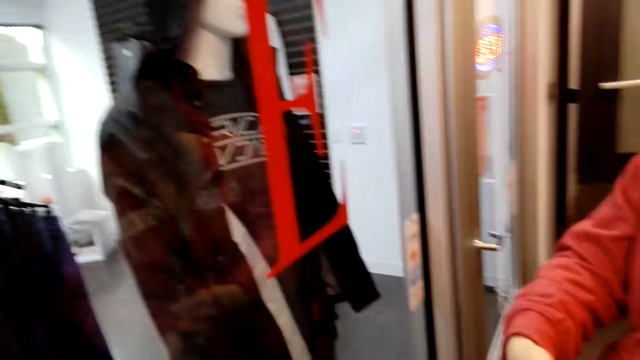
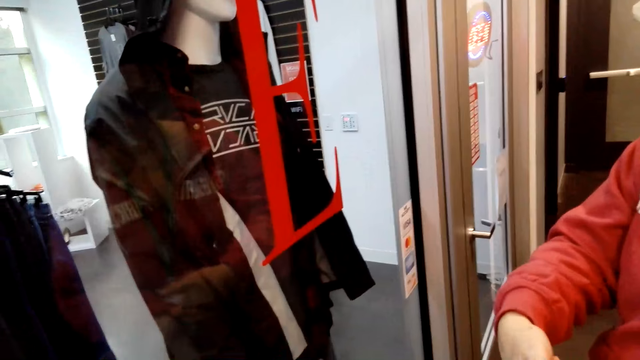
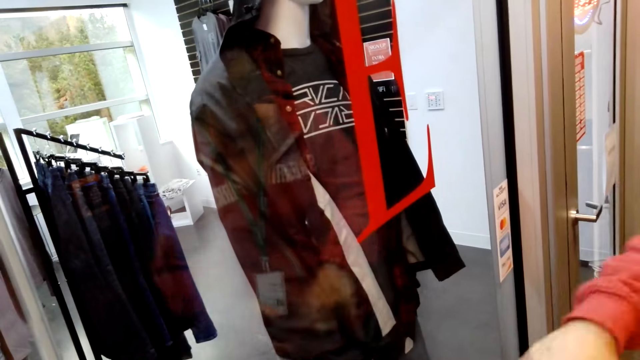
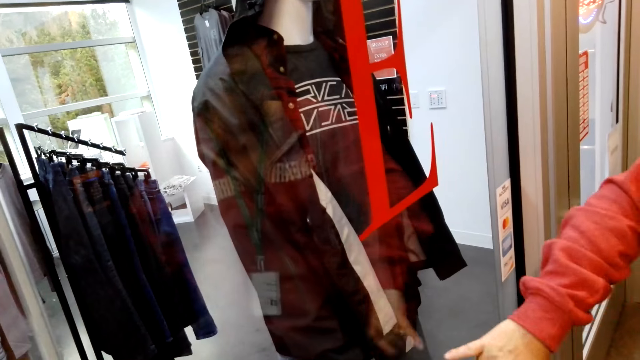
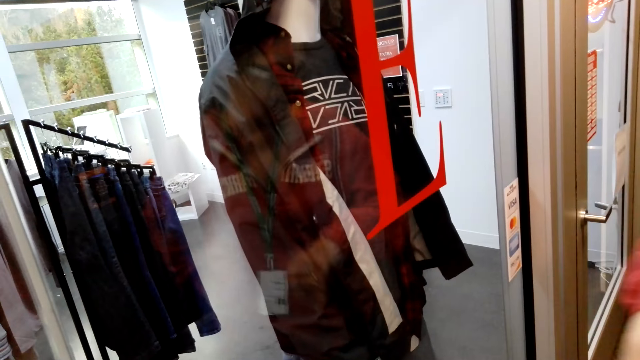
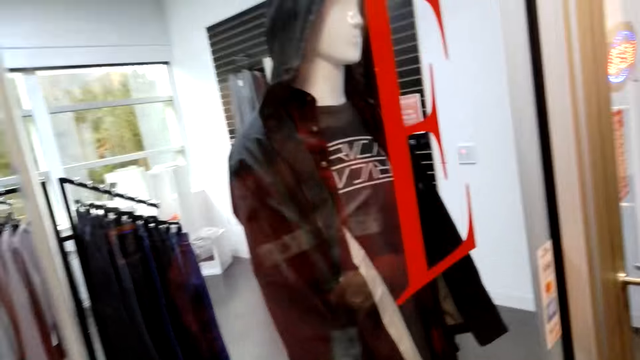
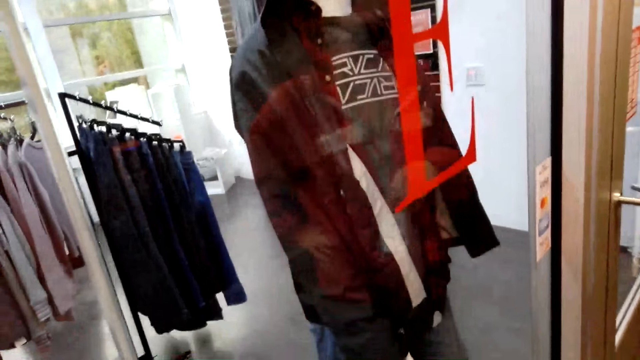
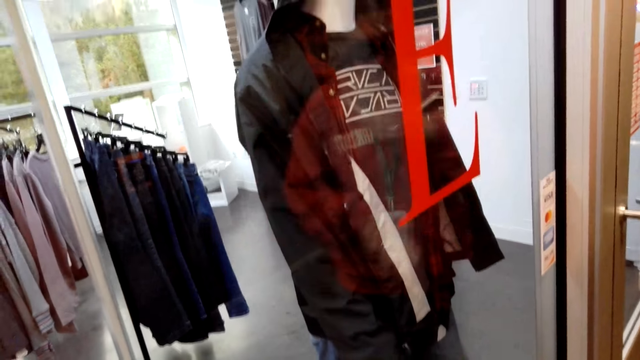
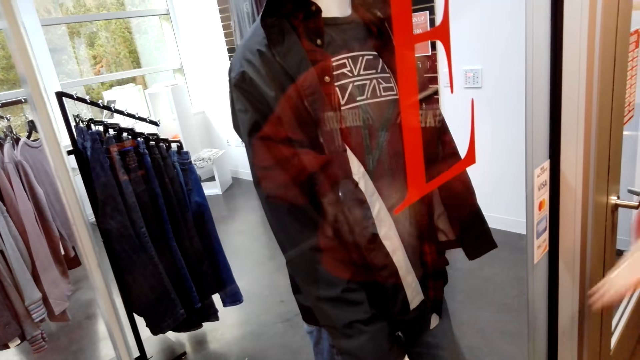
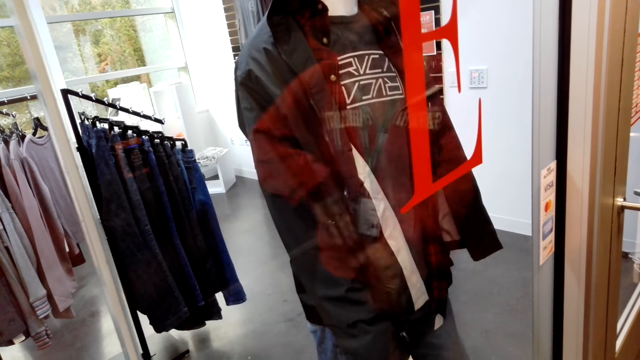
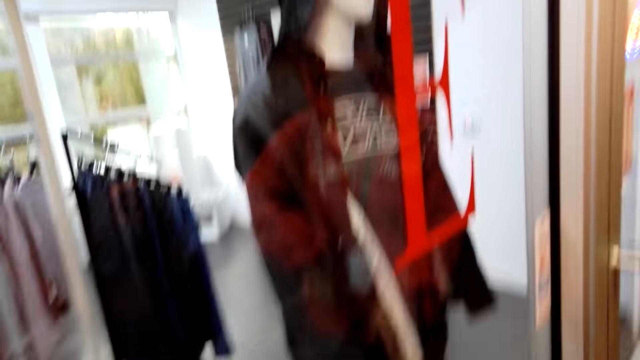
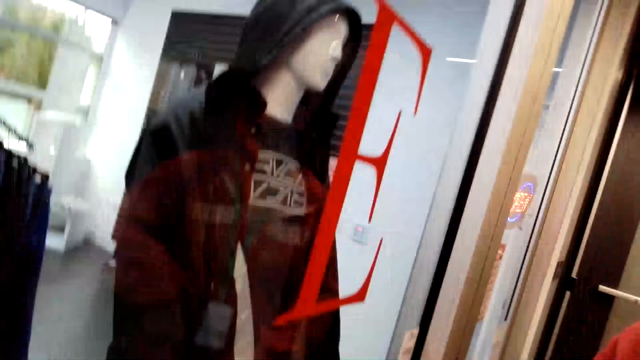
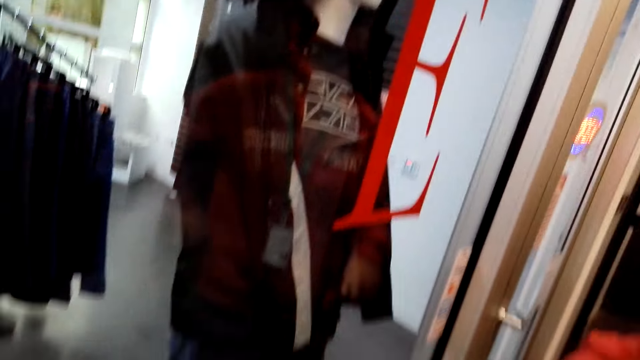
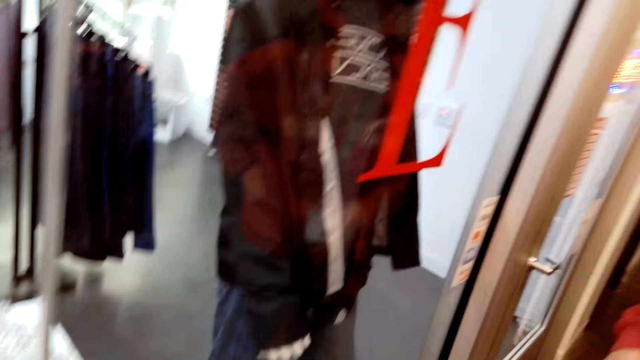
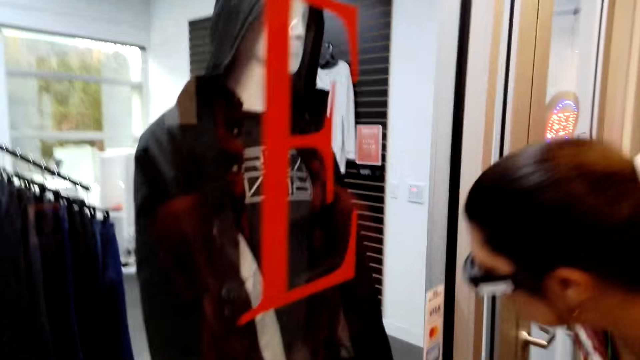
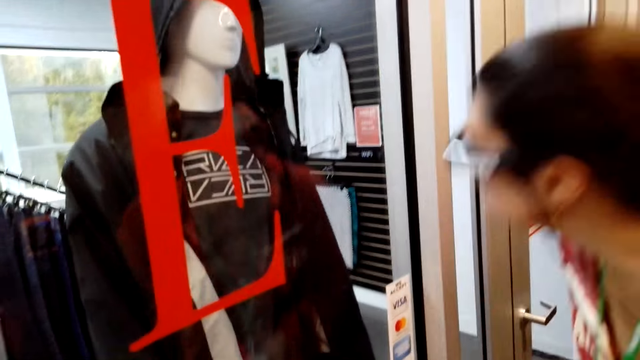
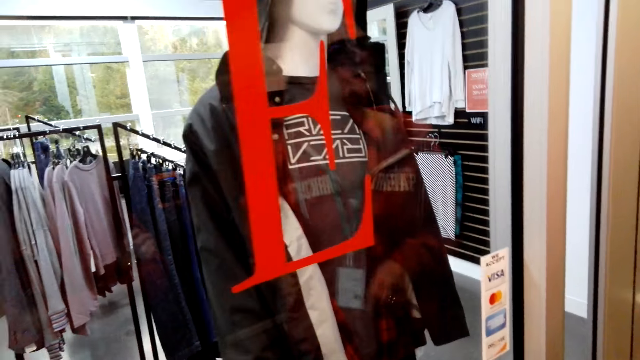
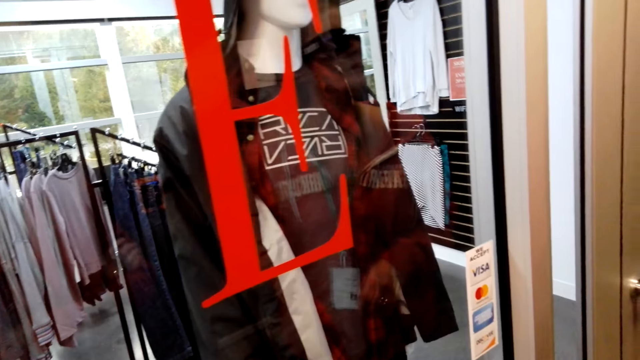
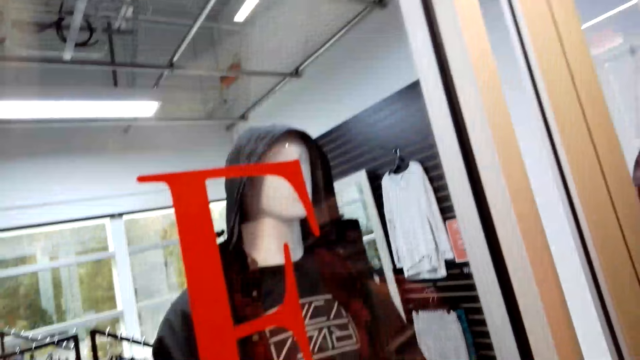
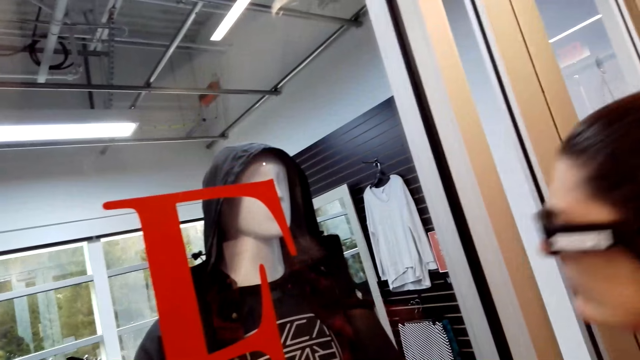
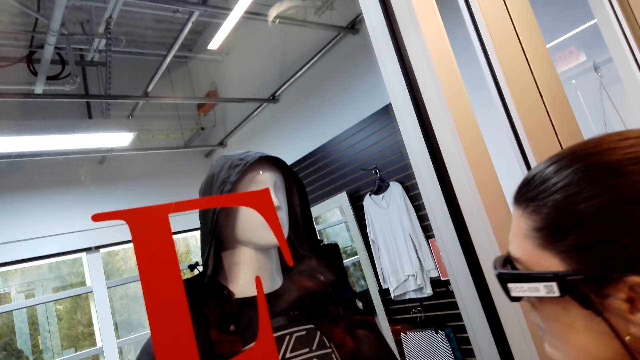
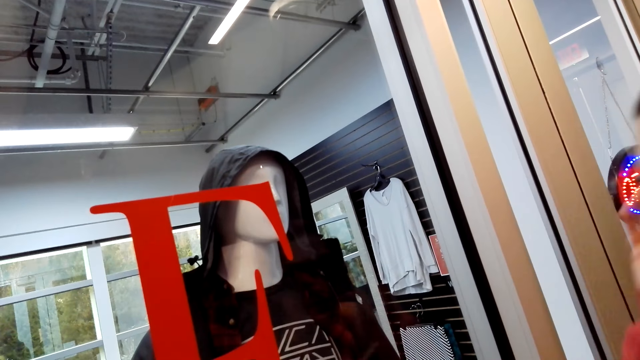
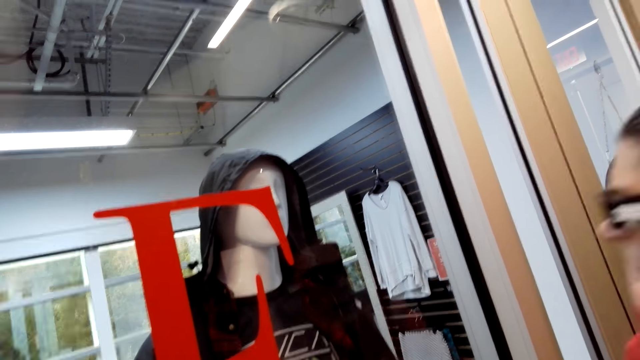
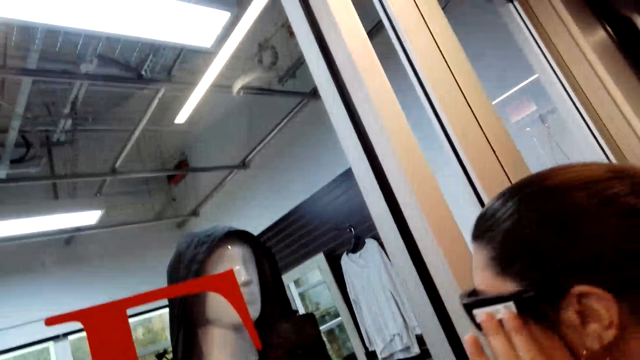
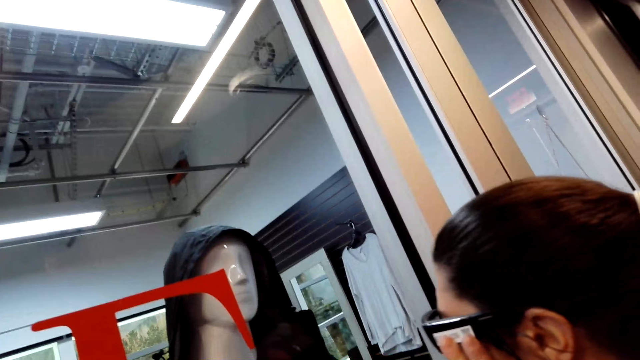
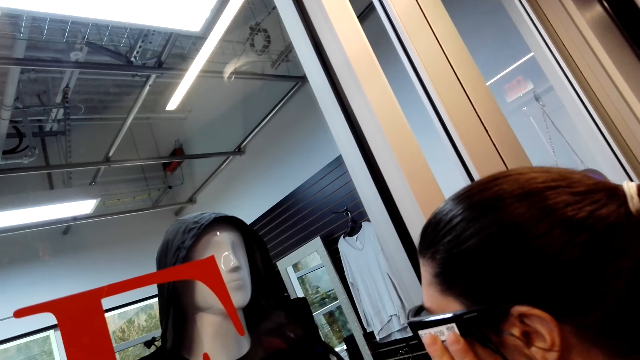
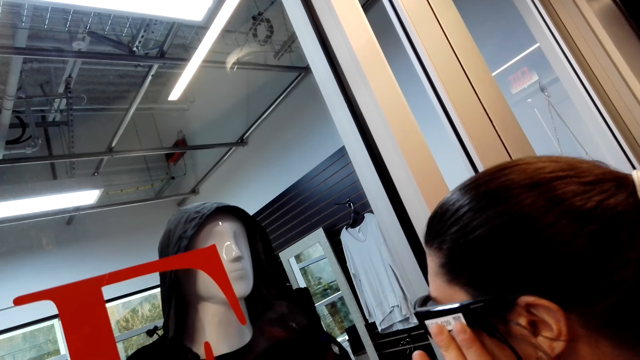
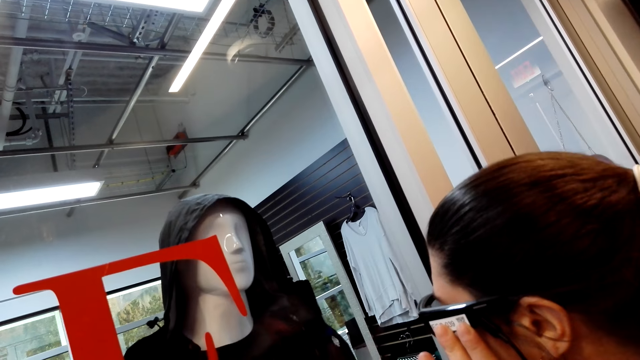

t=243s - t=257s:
The camera wearer talks to a man. A woman looks at the writings on the jacket closer to the display. The man stares at the jacket.

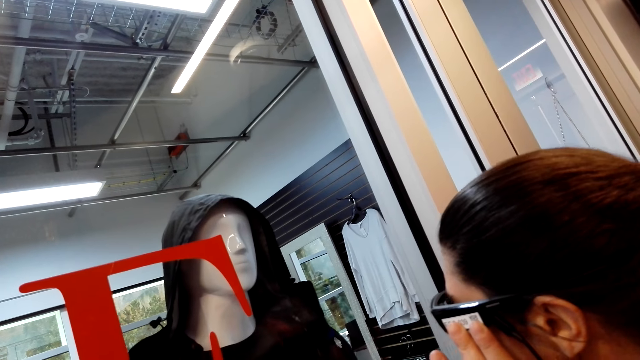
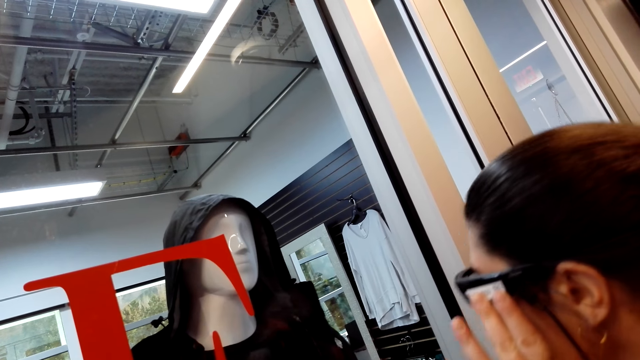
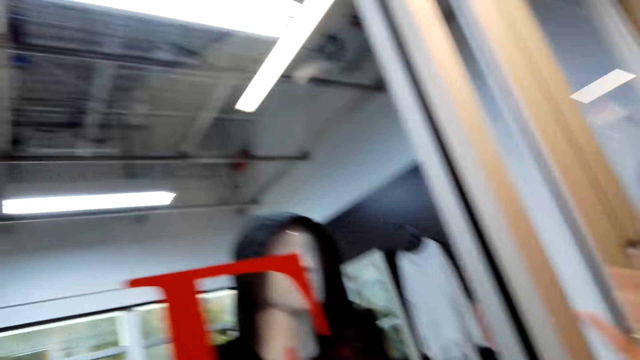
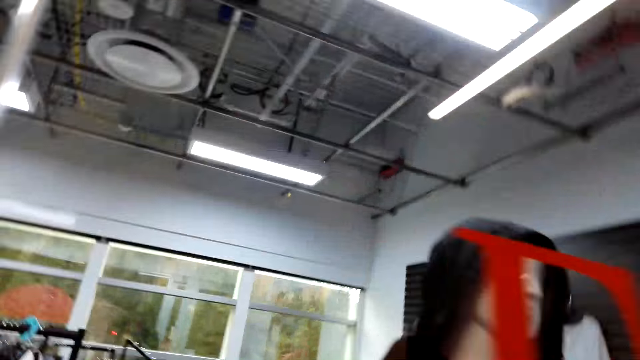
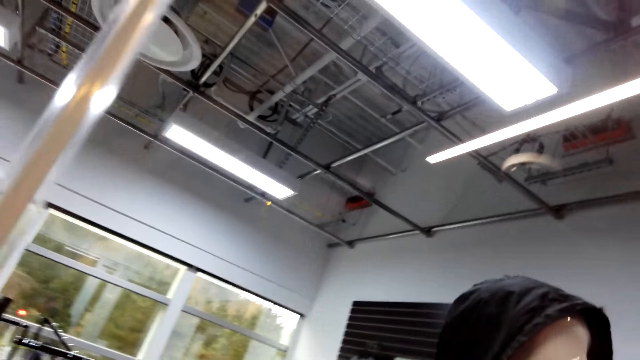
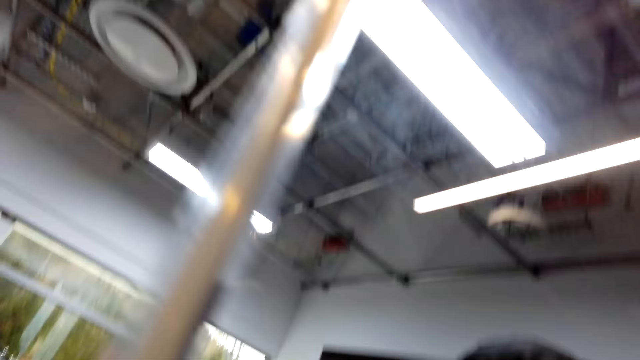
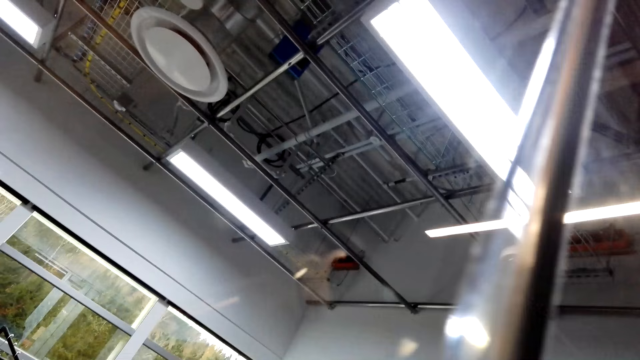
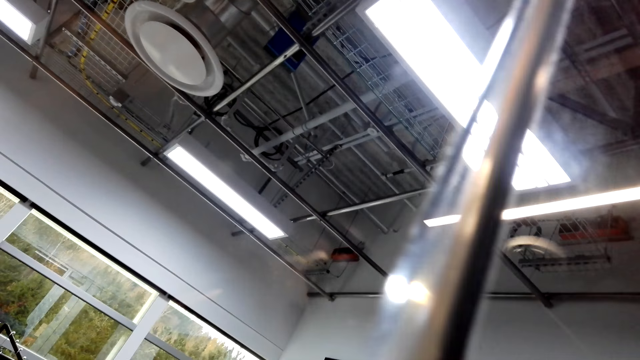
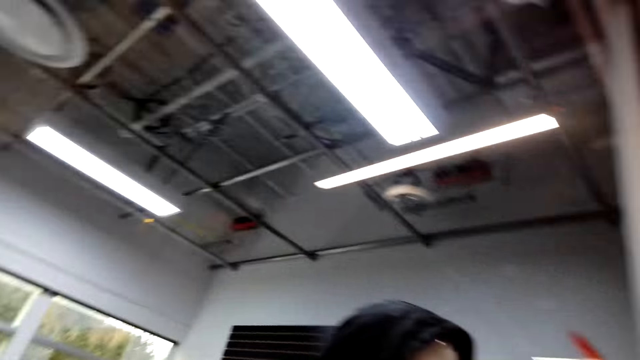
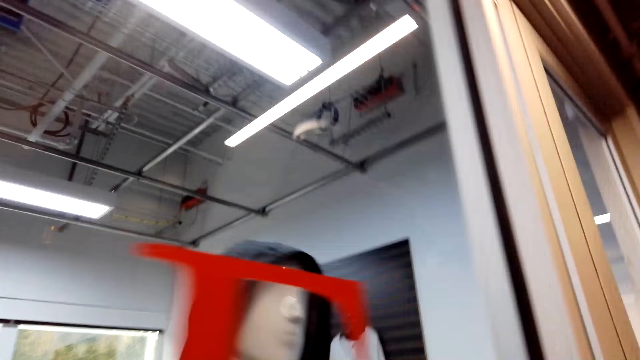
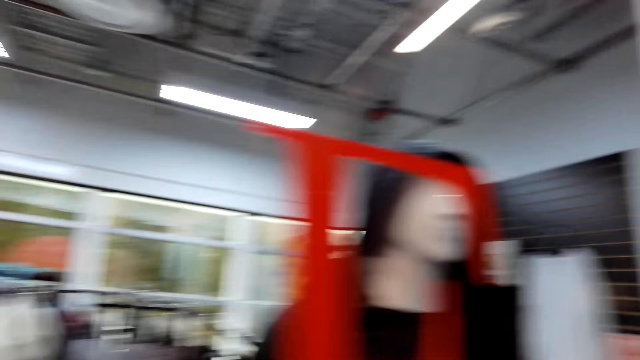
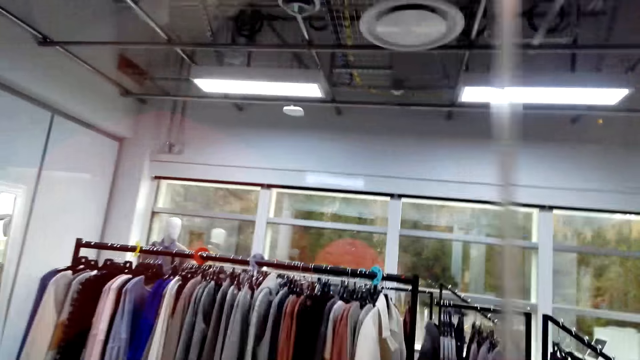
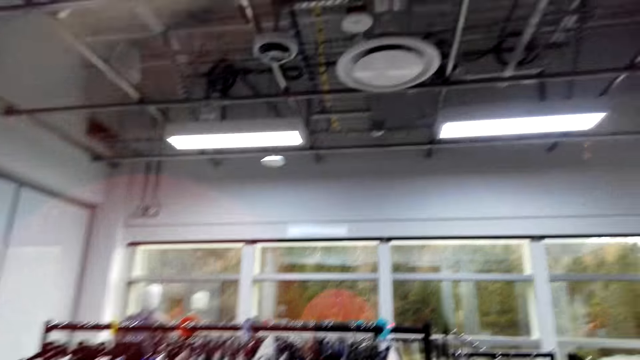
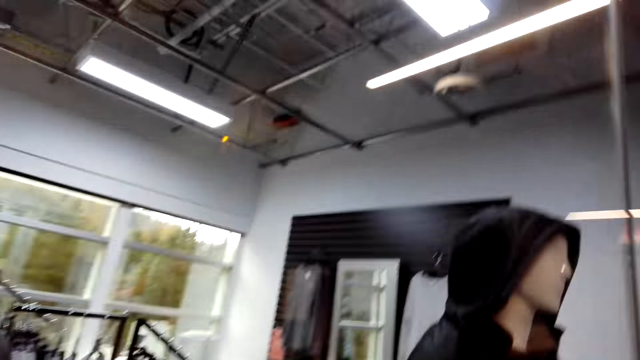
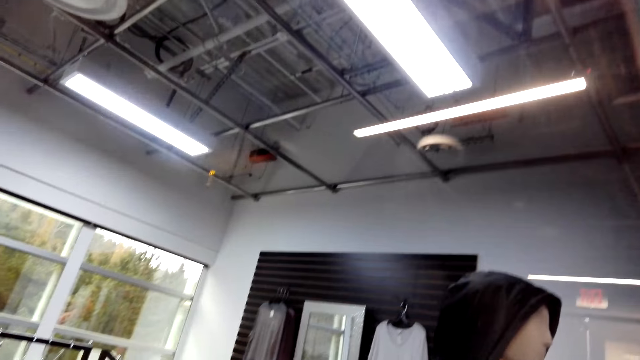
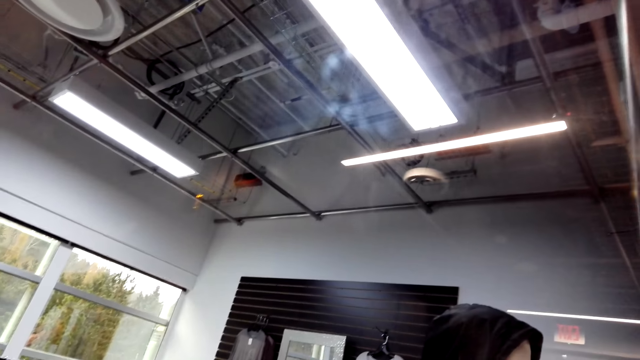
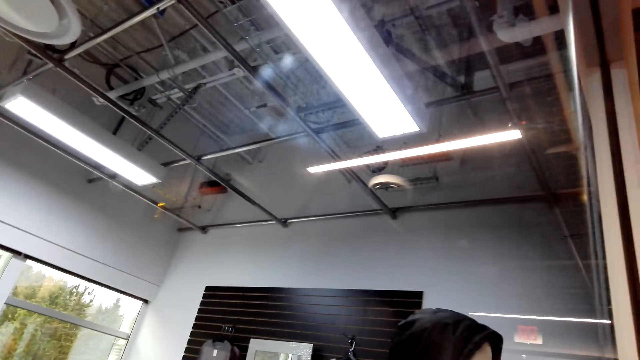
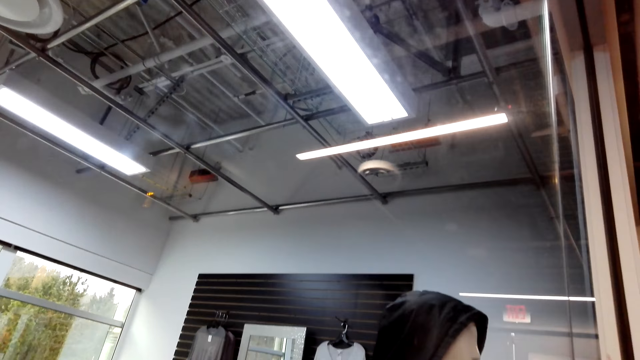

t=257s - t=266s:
A woman moves around with another woman in the shop. The camera wearer looks around the room.
